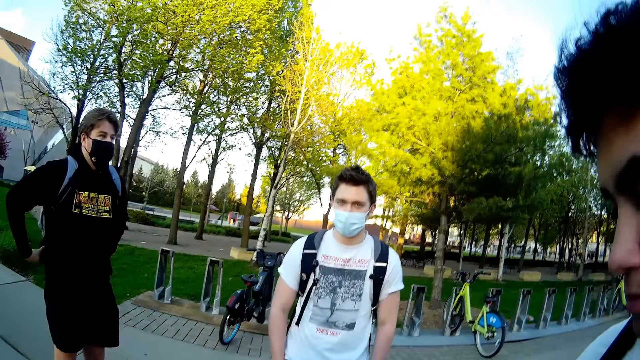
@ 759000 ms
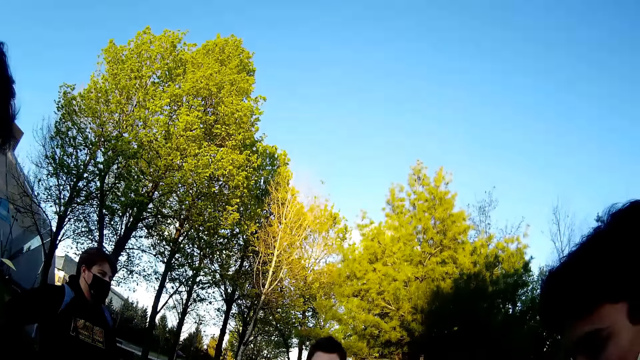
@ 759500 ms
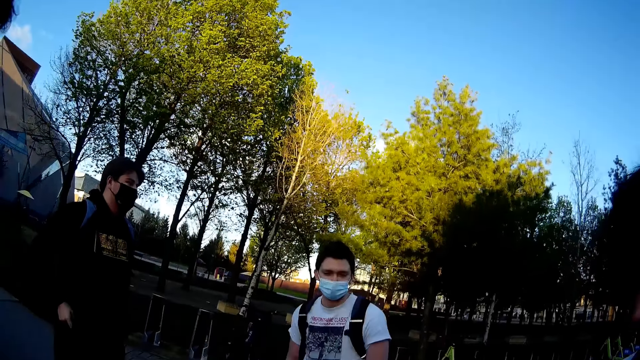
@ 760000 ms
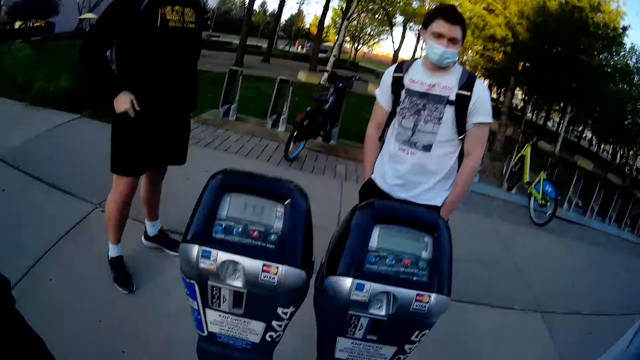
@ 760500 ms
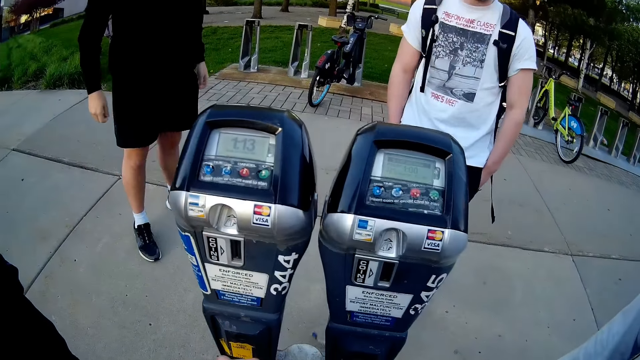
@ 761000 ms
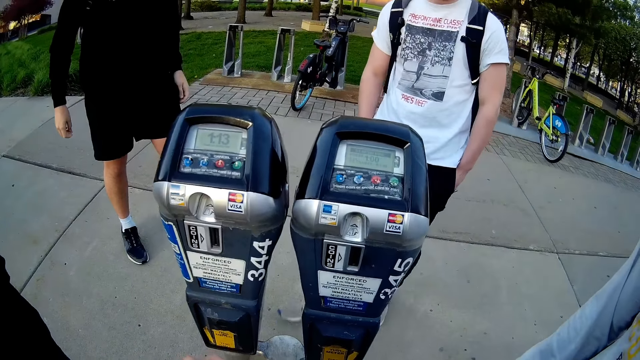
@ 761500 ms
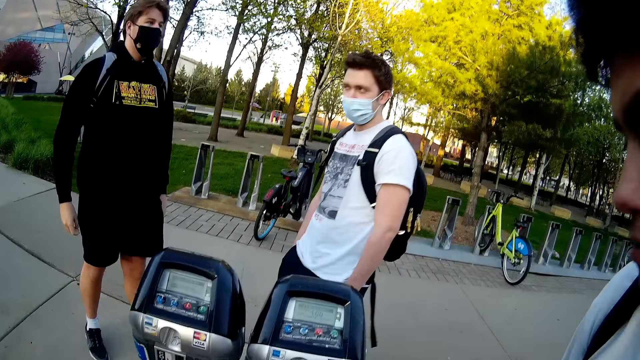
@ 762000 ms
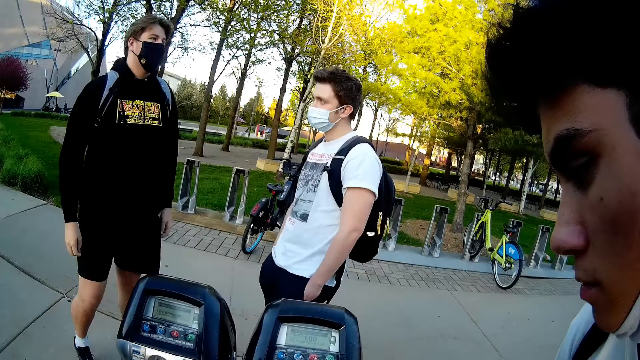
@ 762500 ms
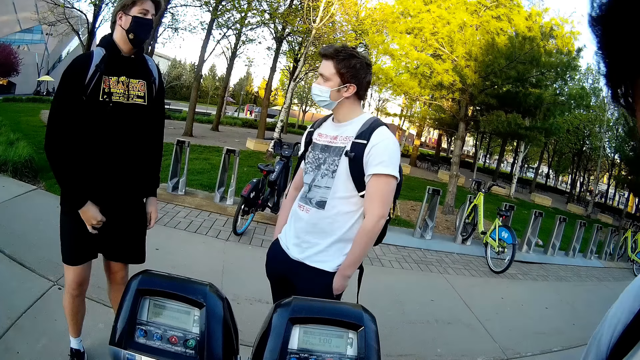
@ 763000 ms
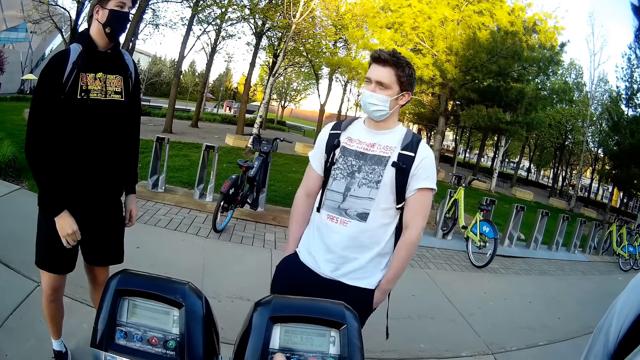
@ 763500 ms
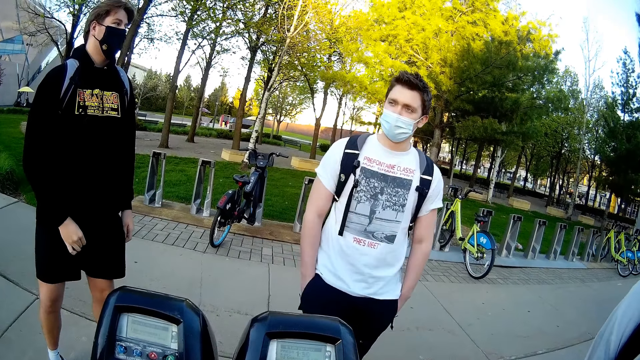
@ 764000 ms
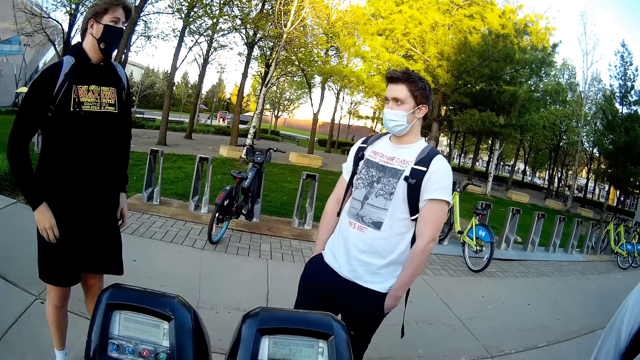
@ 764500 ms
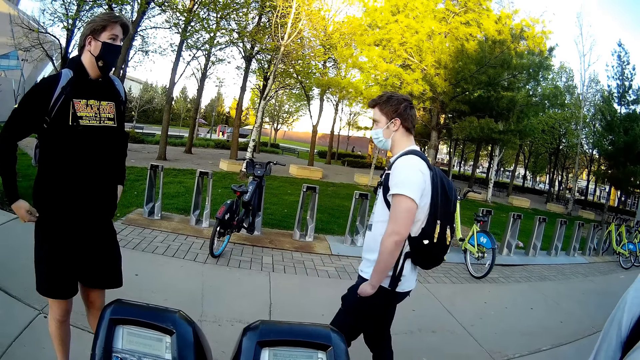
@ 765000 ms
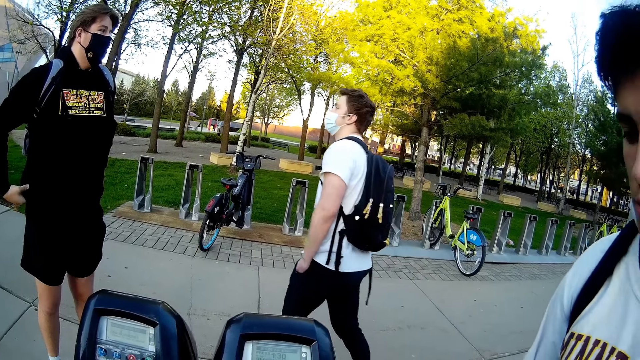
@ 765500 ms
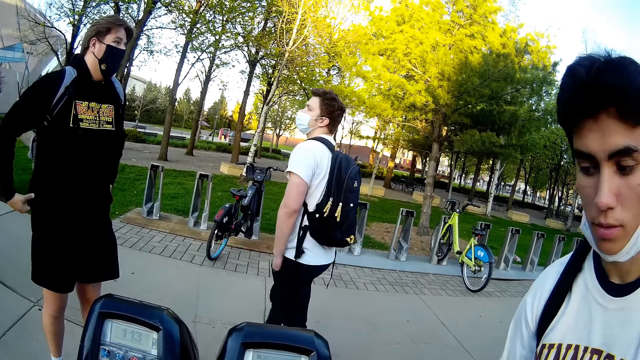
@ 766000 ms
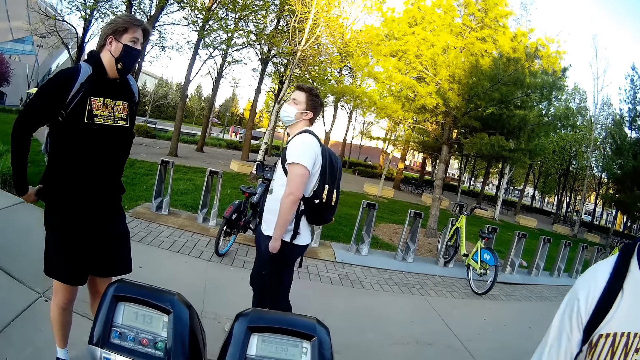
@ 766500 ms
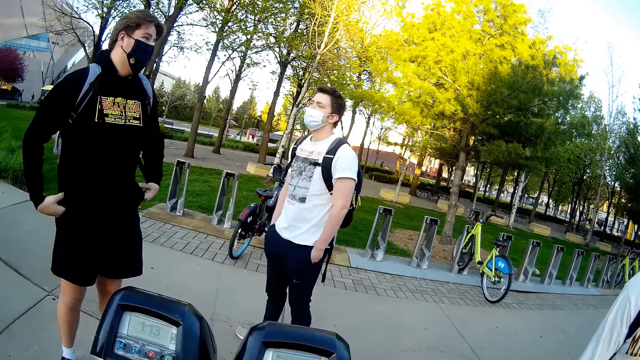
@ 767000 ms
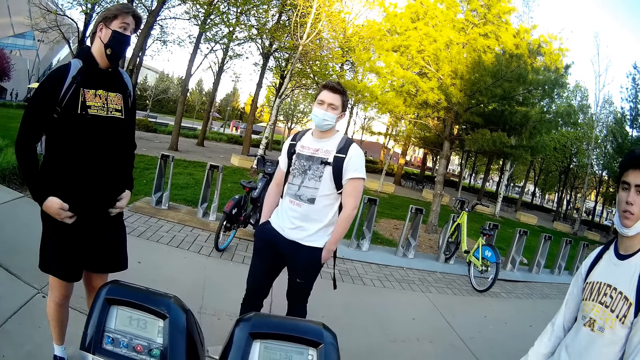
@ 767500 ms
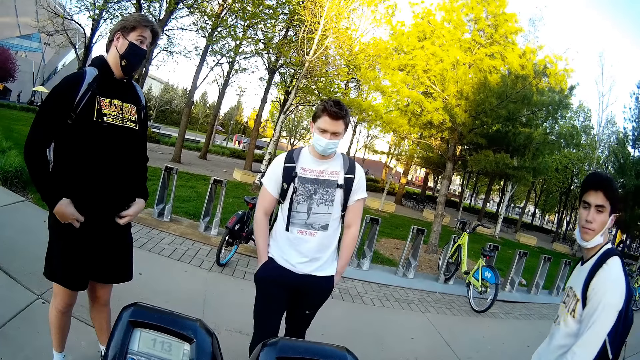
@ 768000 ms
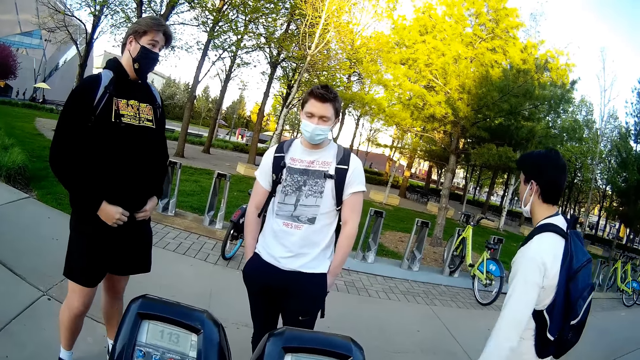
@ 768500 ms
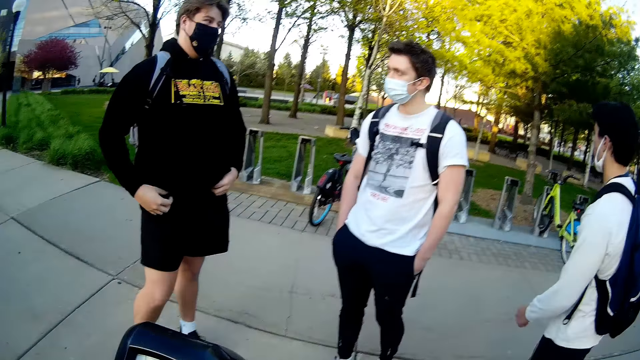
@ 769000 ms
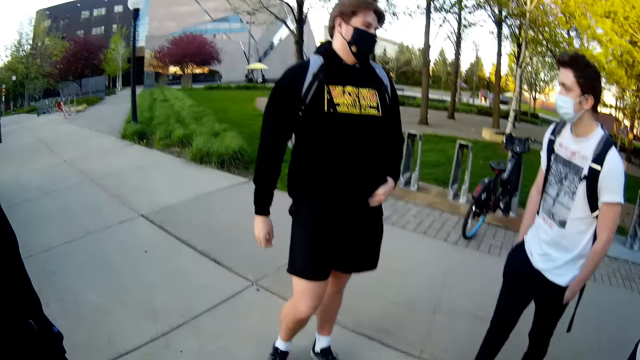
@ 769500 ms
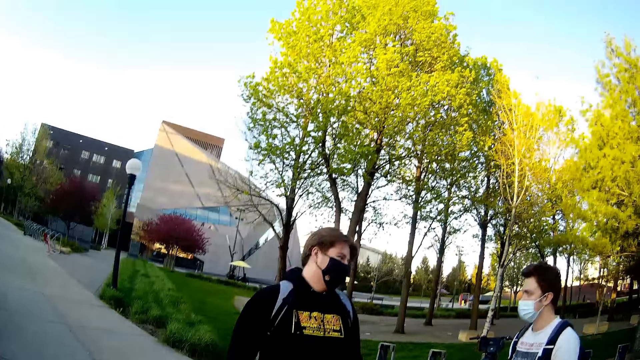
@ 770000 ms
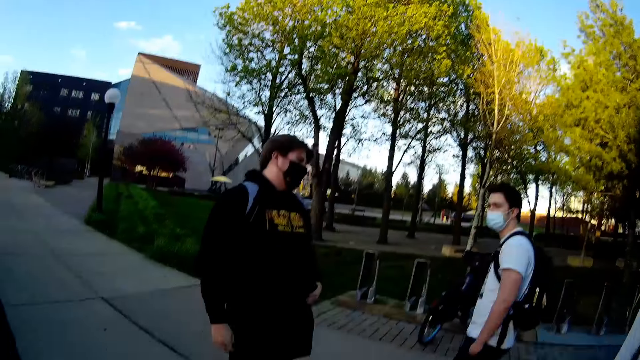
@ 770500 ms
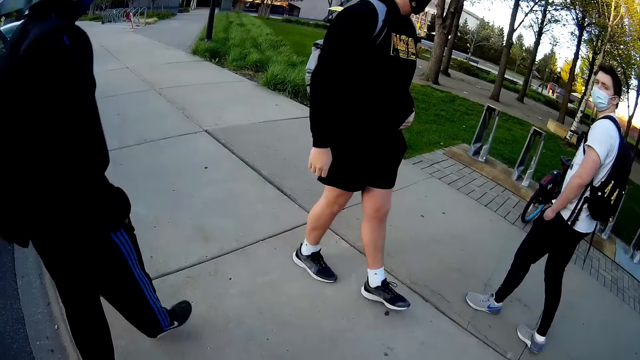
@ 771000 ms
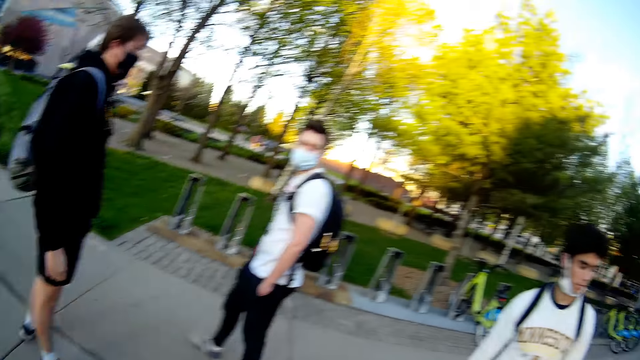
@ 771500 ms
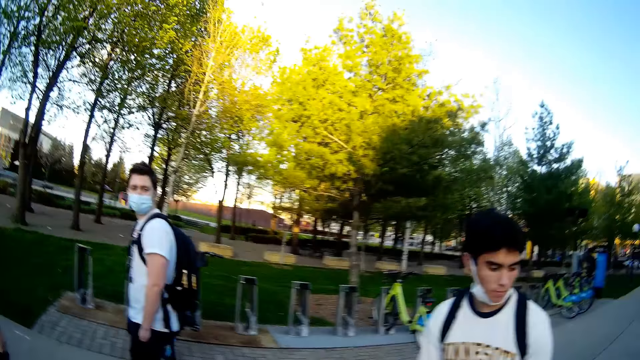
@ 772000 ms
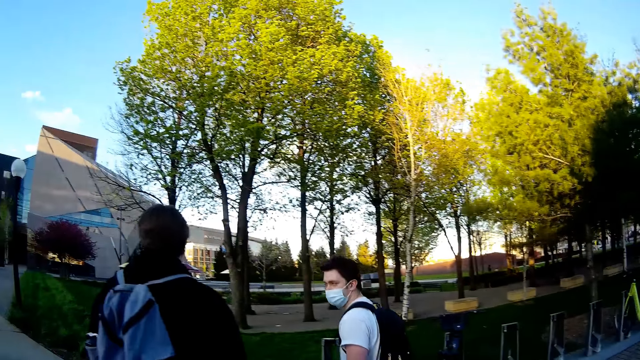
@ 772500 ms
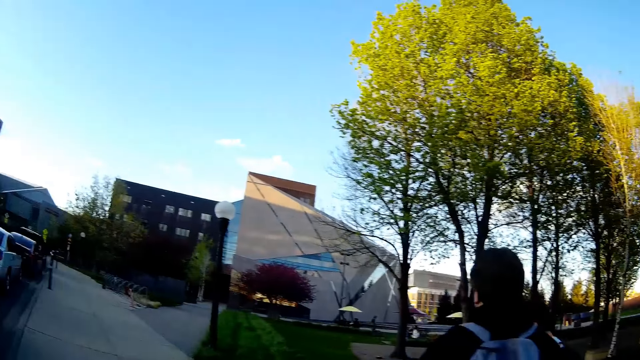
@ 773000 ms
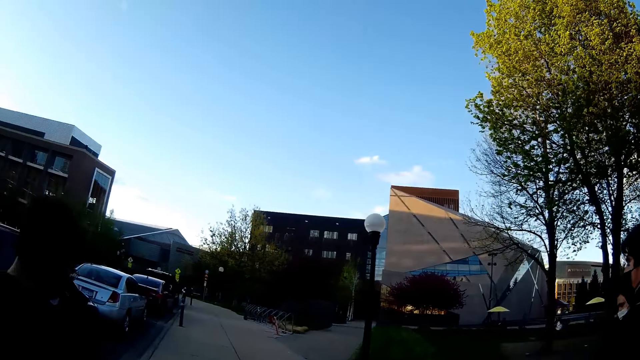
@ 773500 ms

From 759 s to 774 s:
The camera wearer laughs. They converse with a person. The camera wearer and a man, another man, a third man, and a fourth man walk away from the parking access system.

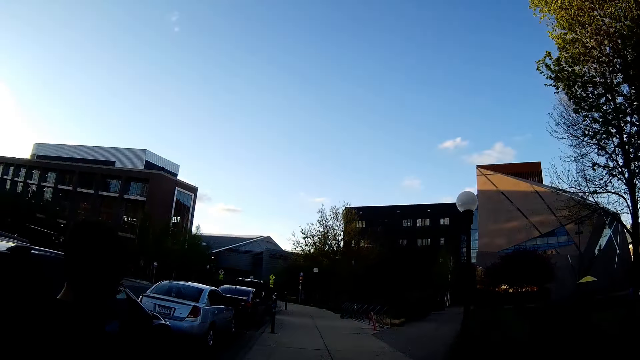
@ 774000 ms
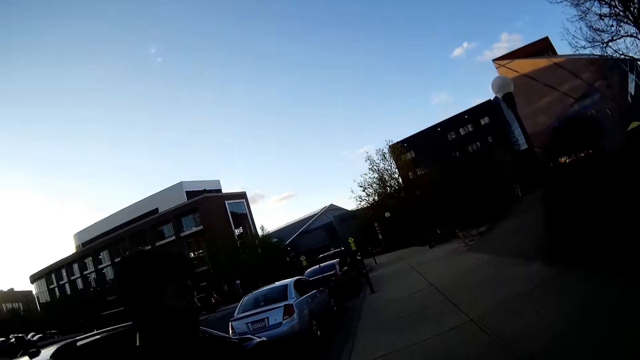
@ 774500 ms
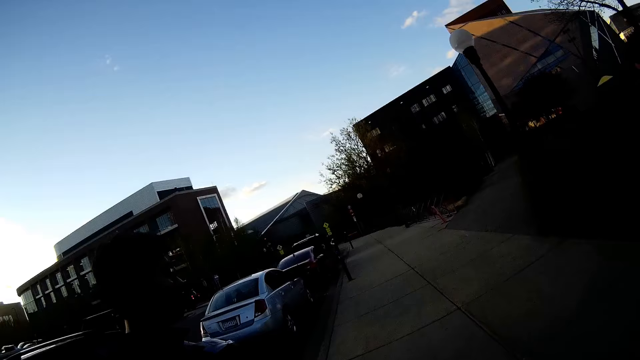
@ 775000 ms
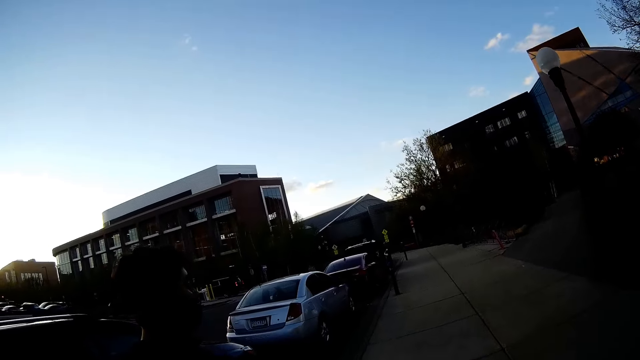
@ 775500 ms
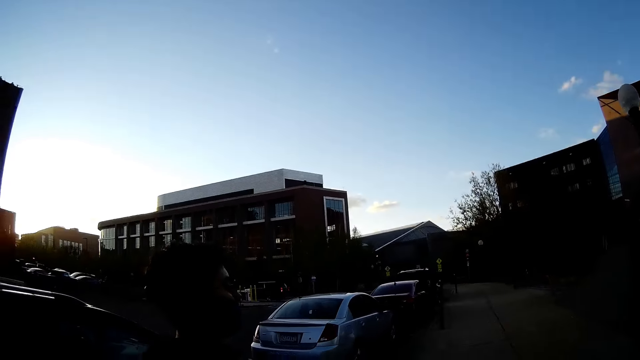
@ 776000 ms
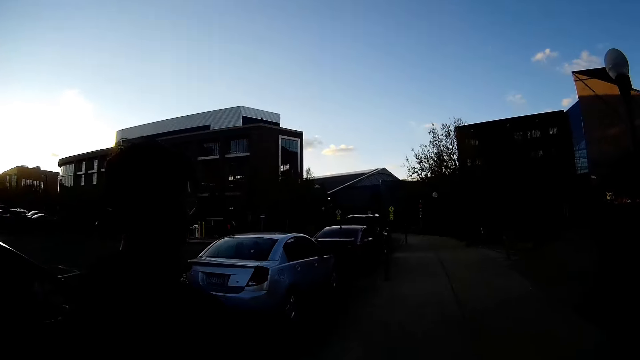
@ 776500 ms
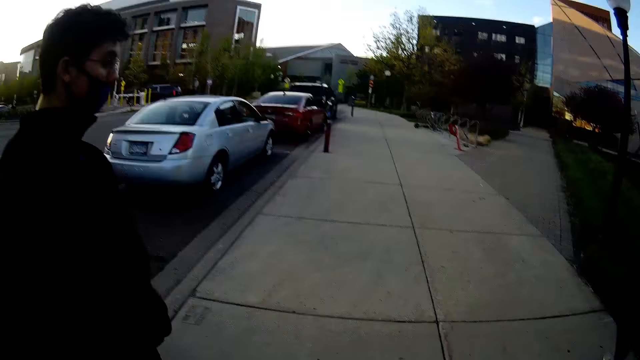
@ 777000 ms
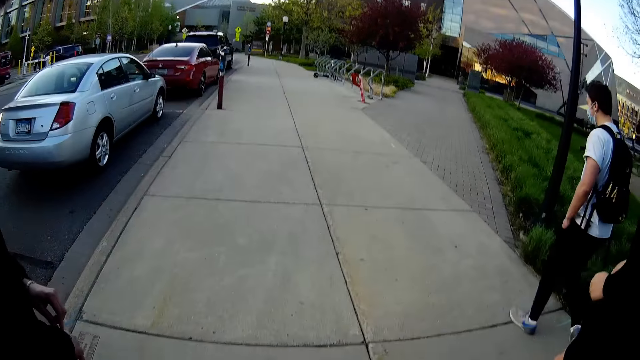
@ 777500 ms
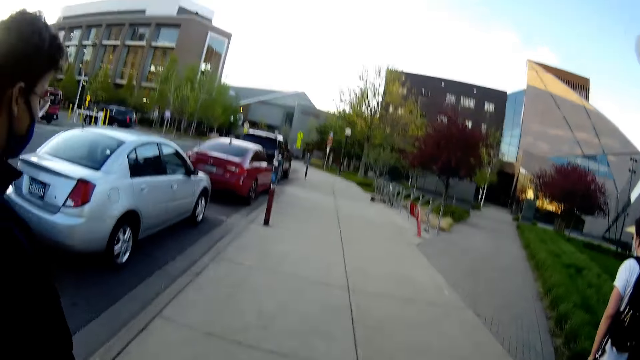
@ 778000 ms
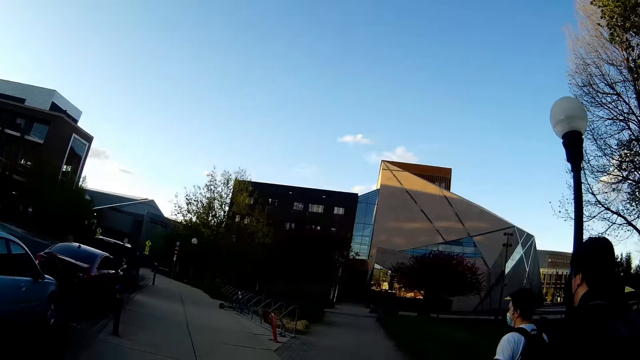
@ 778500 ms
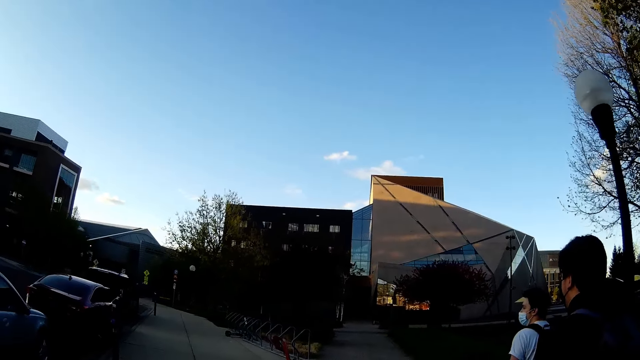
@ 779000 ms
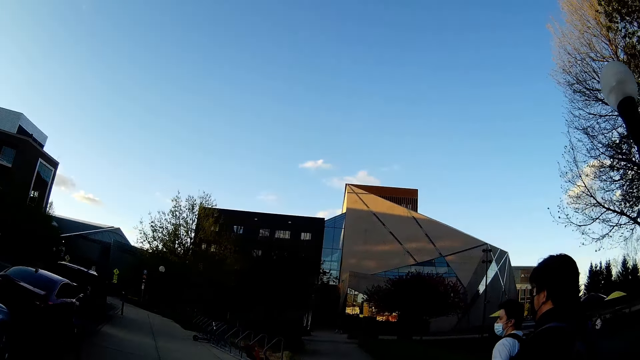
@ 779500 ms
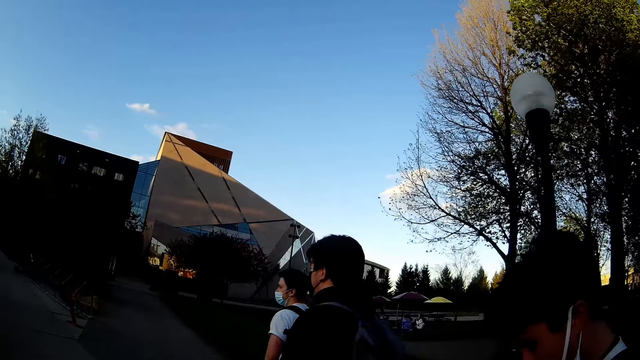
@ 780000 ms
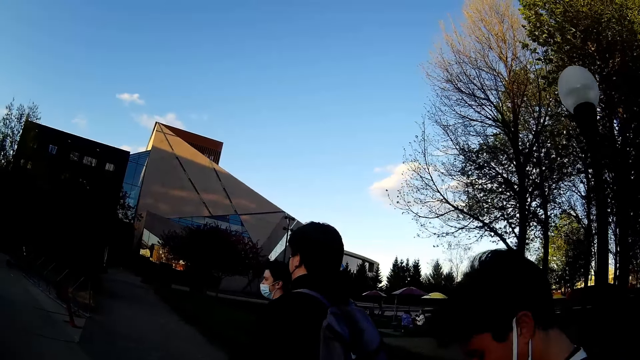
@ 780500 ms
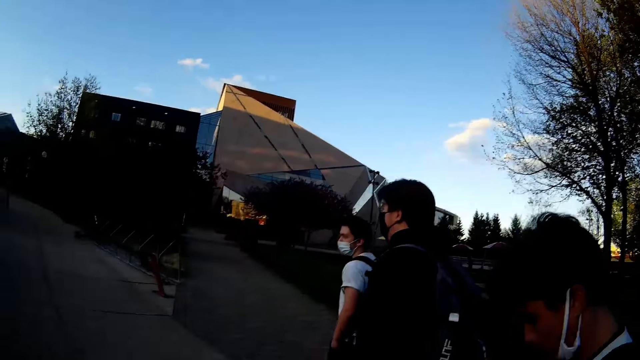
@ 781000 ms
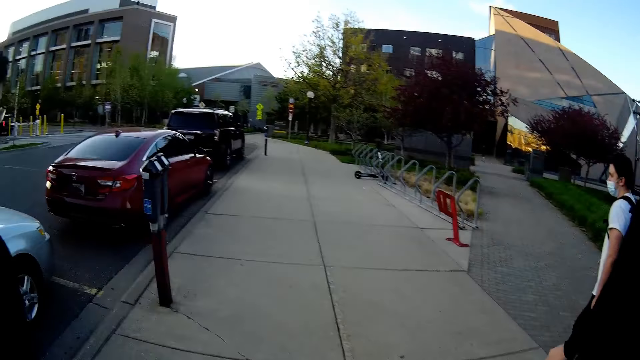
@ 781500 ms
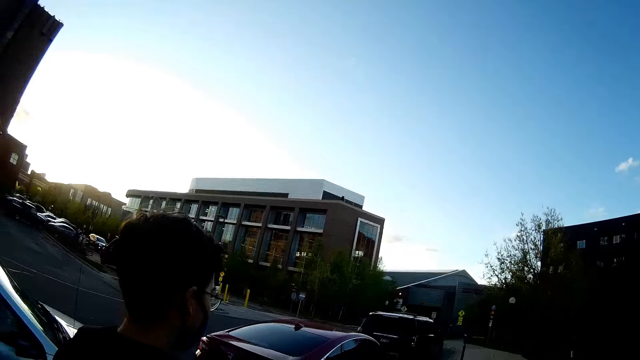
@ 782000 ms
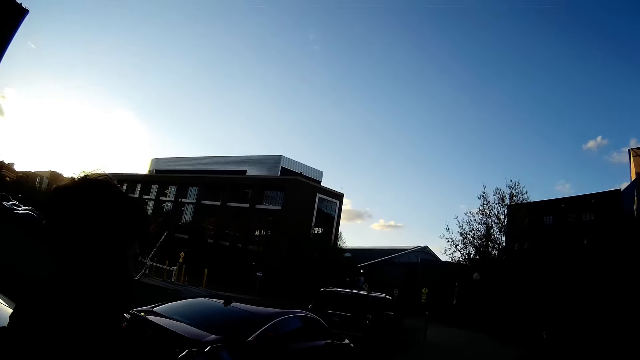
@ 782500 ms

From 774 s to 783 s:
The camera wearer walks. They converse with a person.
